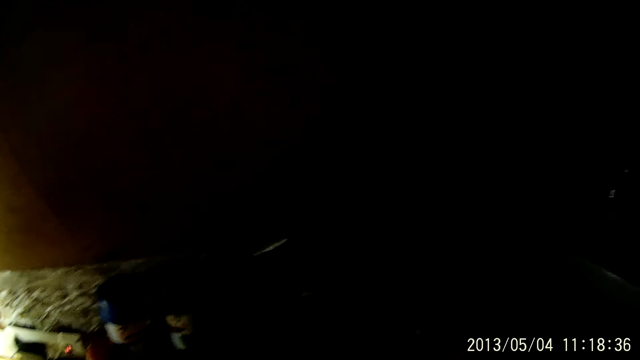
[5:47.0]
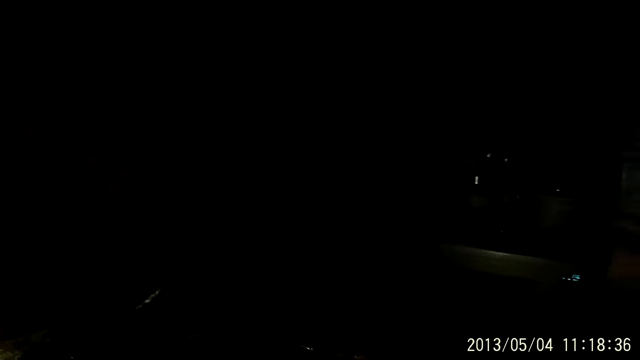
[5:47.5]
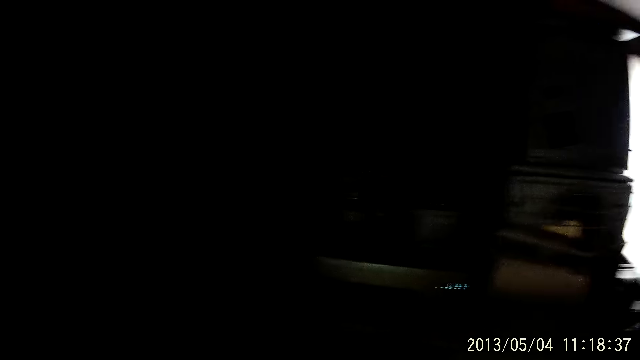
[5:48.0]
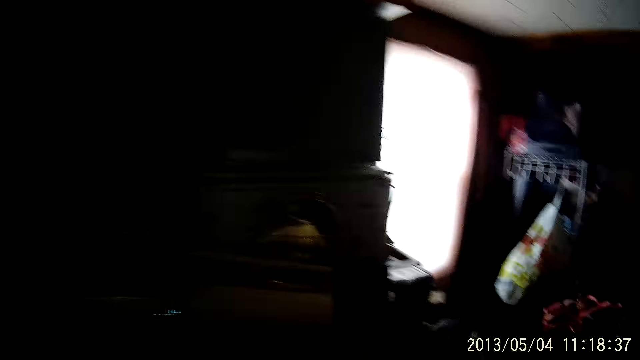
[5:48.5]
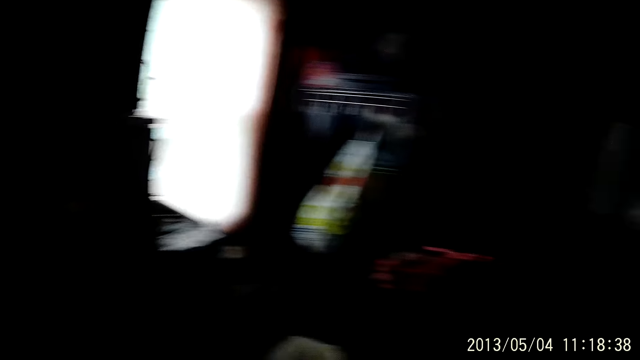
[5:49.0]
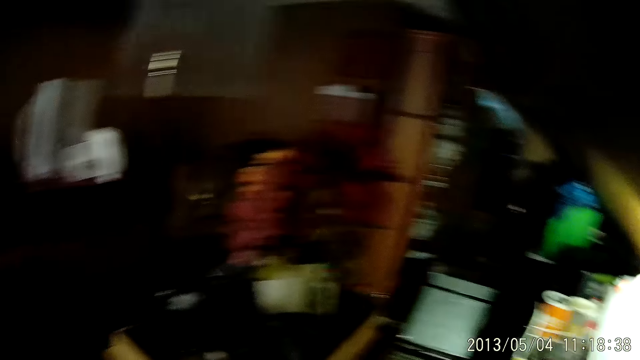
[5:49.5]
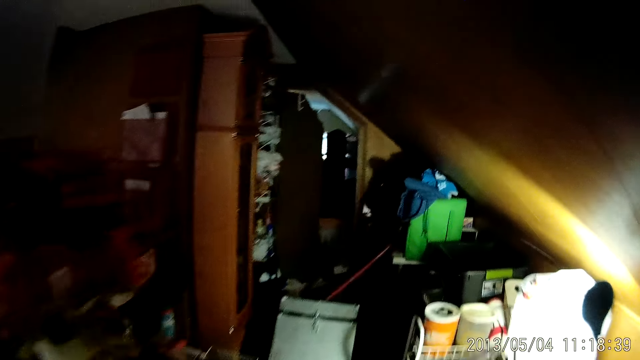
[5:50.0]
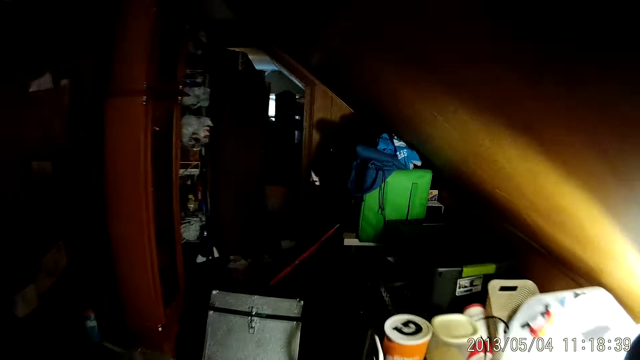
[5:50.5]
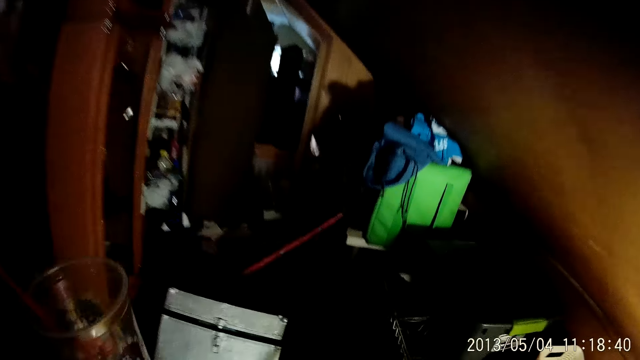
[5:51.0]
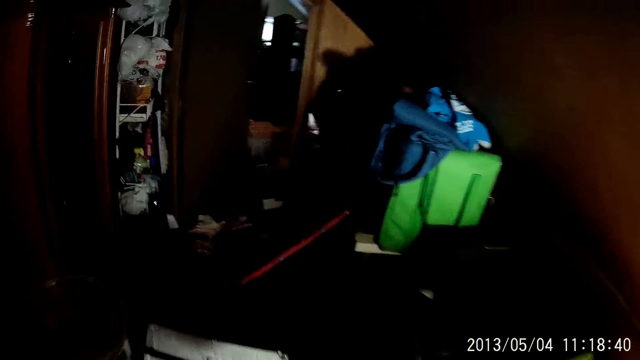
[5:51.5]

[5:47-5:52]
The camera wearer walks around the house. She holds a bowl of drink in her left hand.

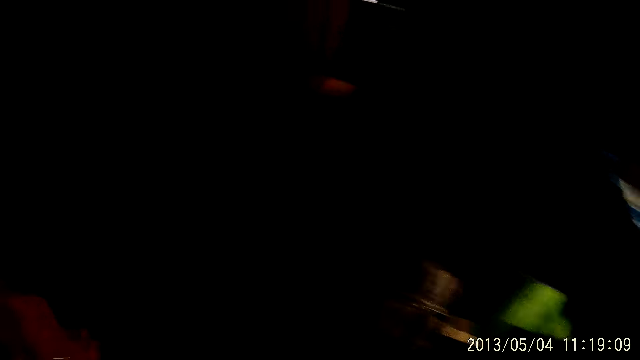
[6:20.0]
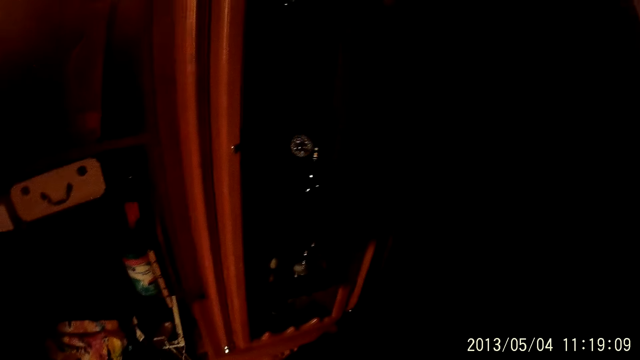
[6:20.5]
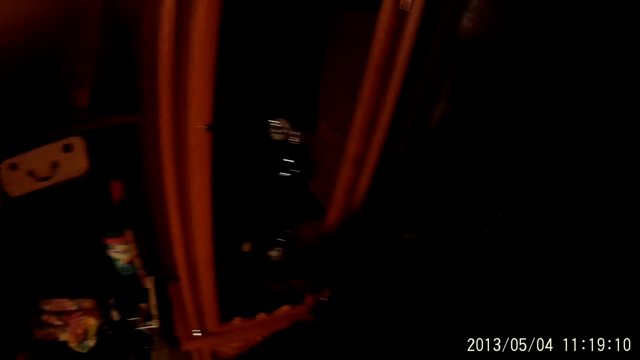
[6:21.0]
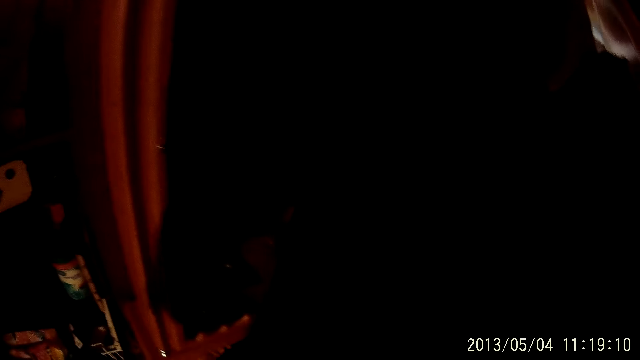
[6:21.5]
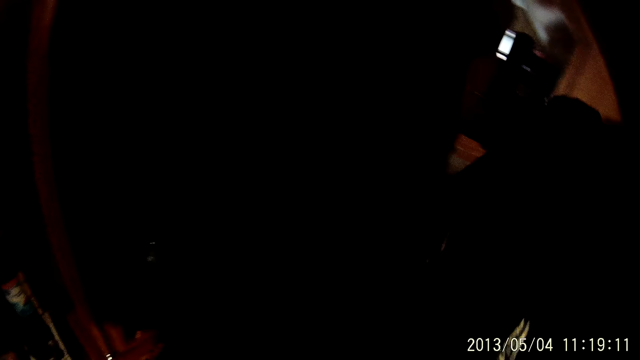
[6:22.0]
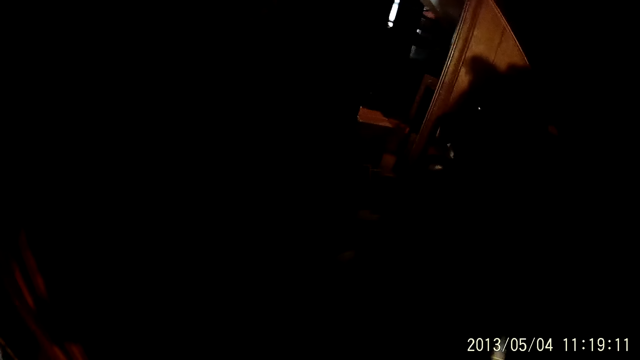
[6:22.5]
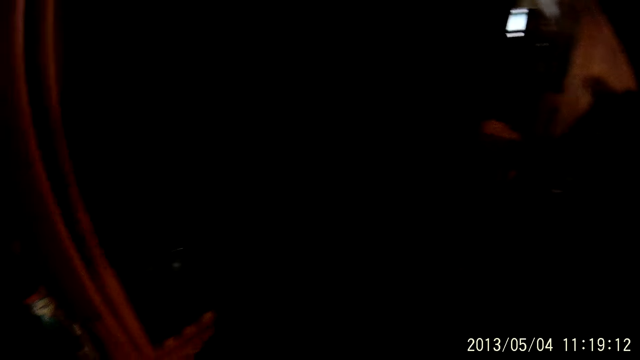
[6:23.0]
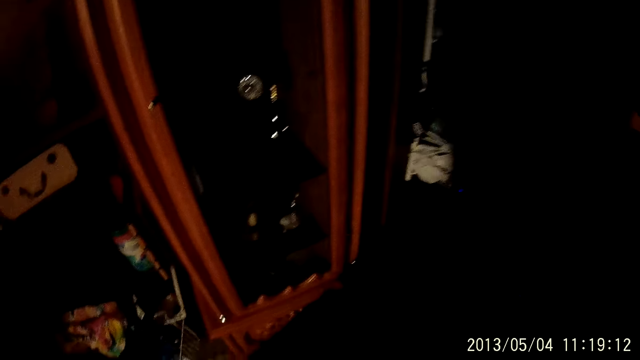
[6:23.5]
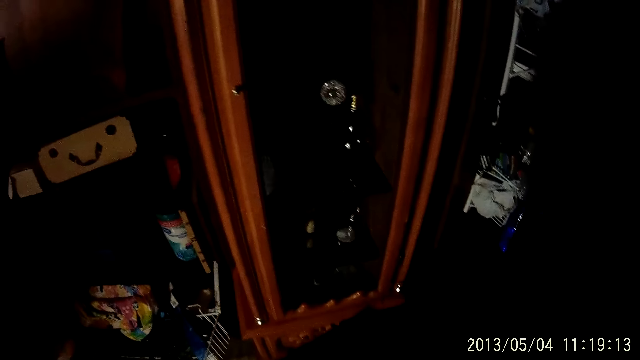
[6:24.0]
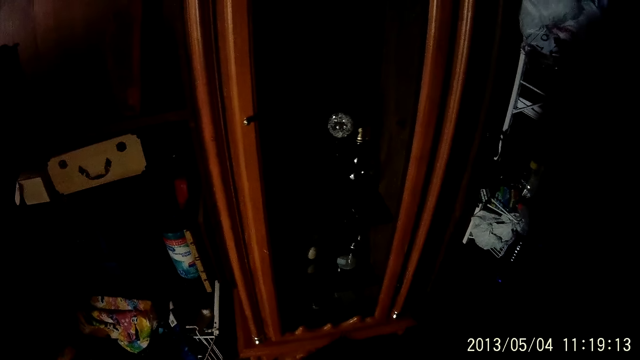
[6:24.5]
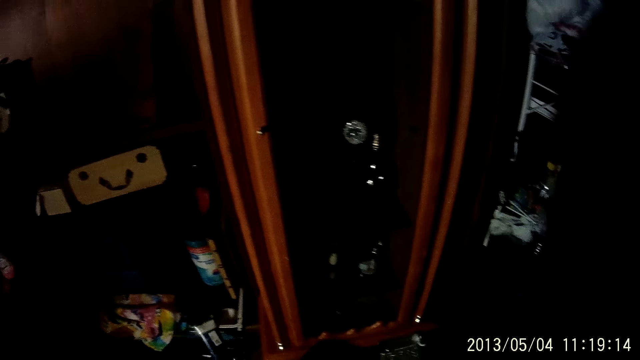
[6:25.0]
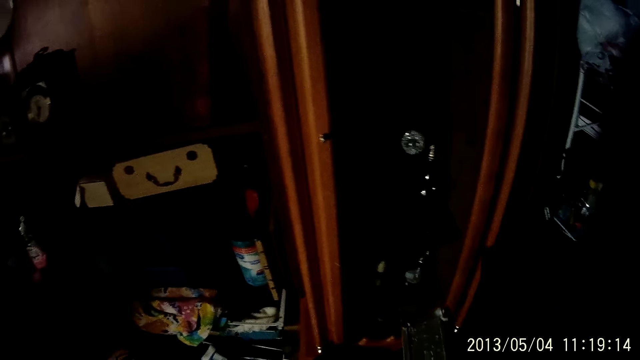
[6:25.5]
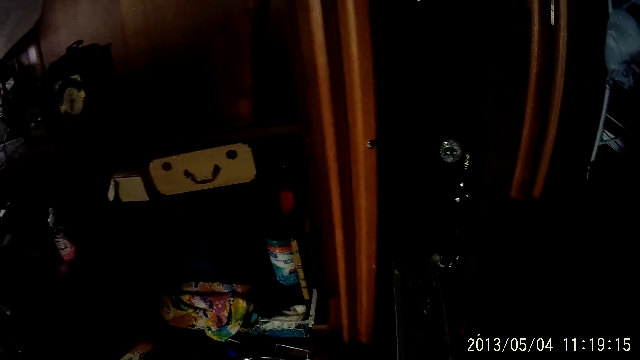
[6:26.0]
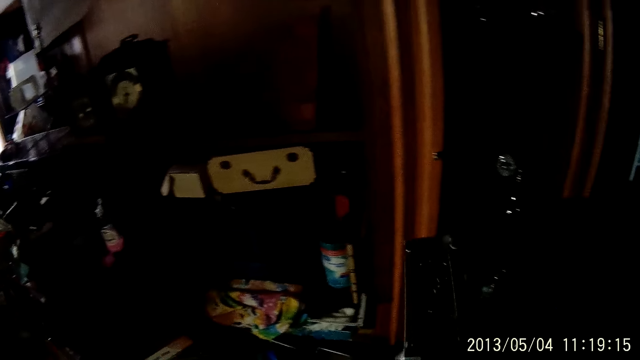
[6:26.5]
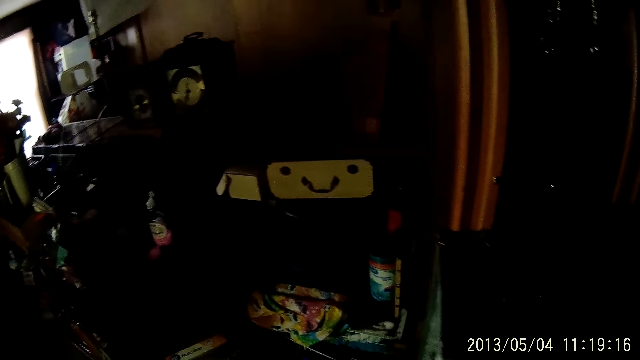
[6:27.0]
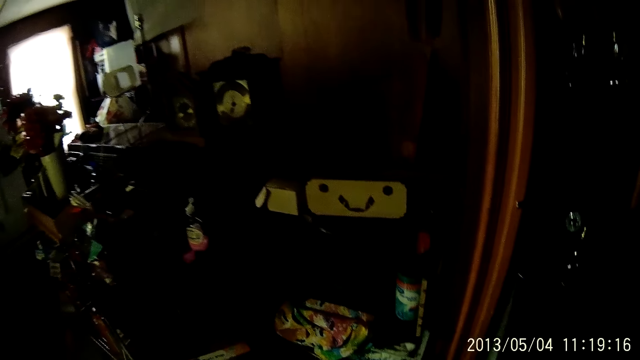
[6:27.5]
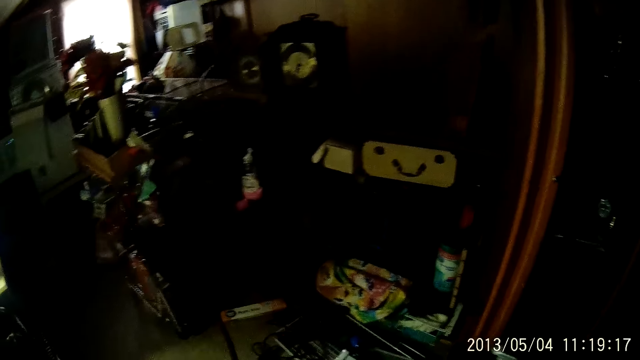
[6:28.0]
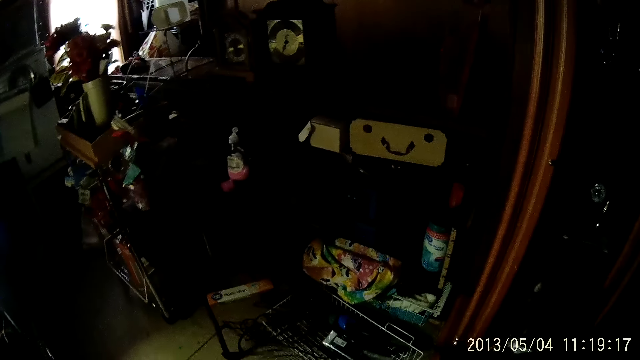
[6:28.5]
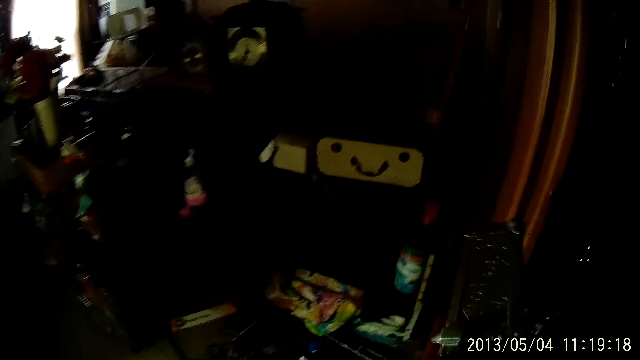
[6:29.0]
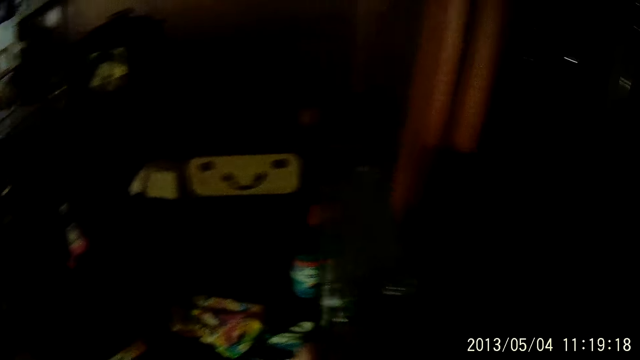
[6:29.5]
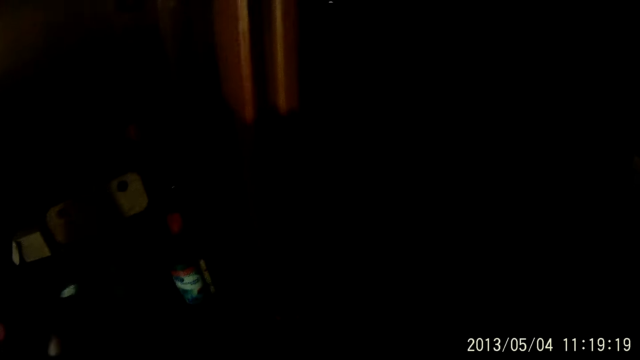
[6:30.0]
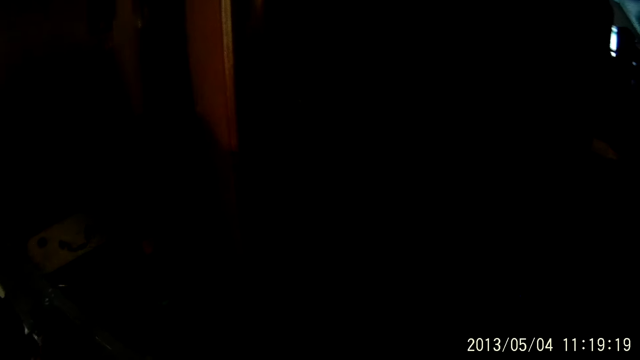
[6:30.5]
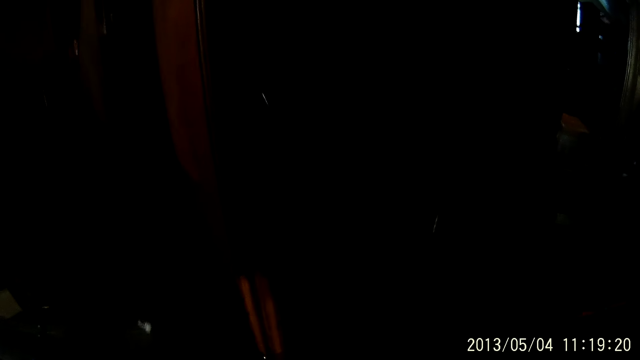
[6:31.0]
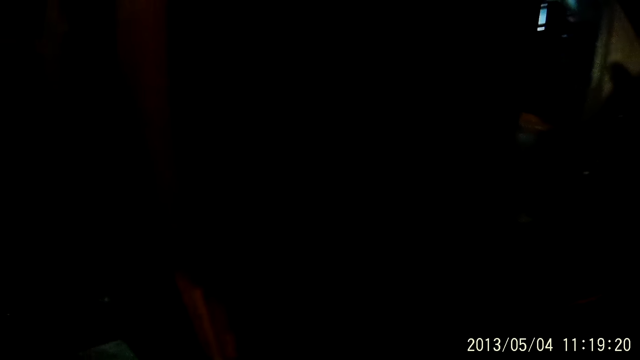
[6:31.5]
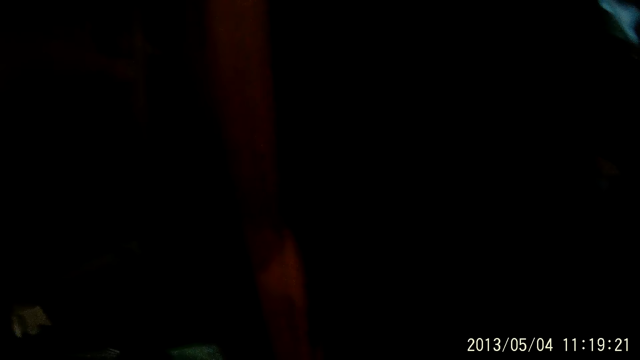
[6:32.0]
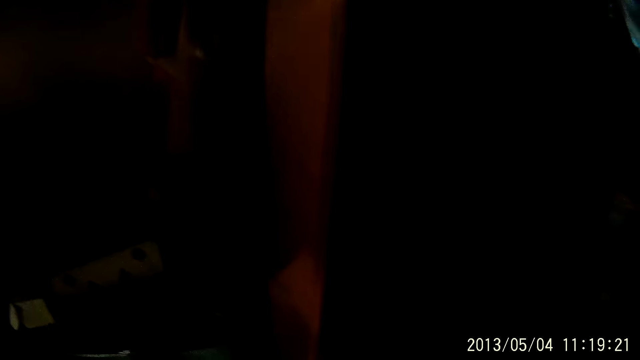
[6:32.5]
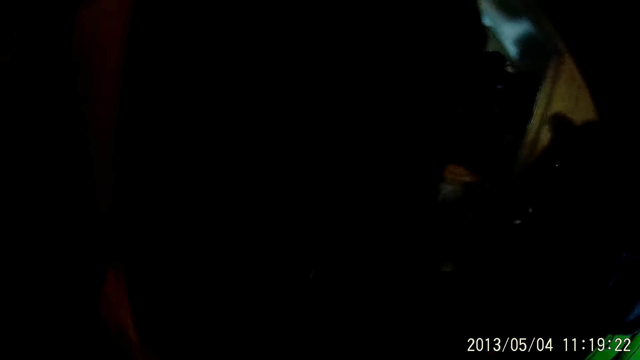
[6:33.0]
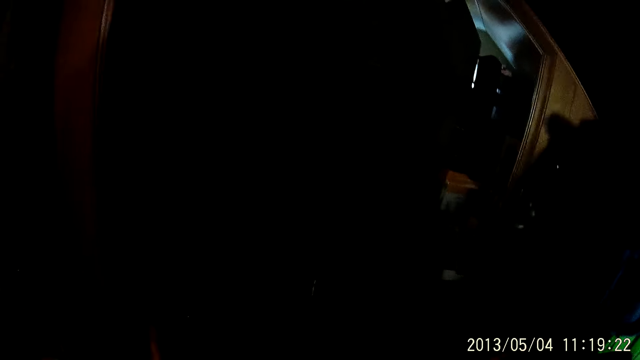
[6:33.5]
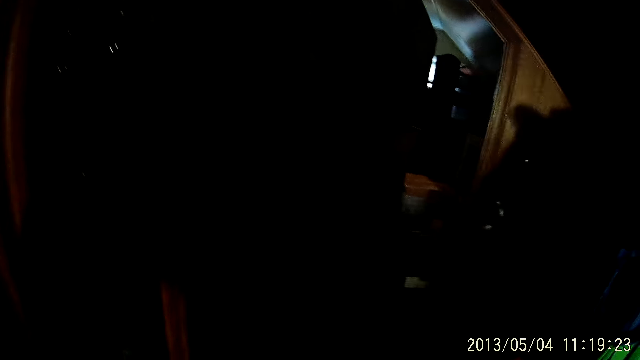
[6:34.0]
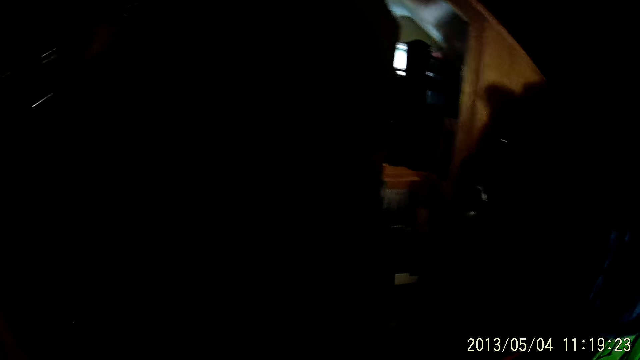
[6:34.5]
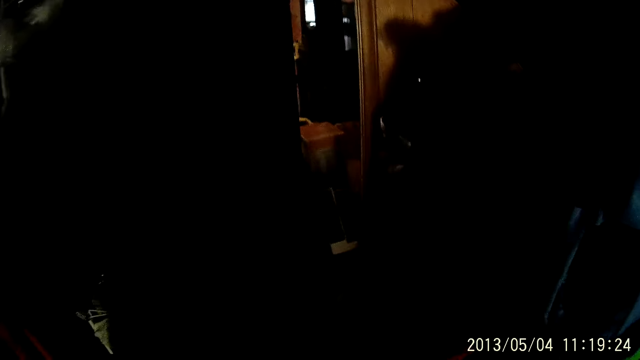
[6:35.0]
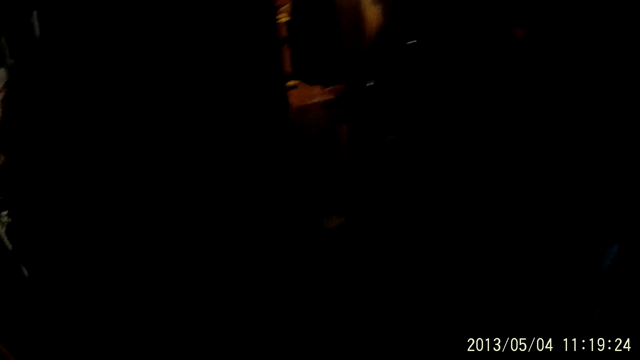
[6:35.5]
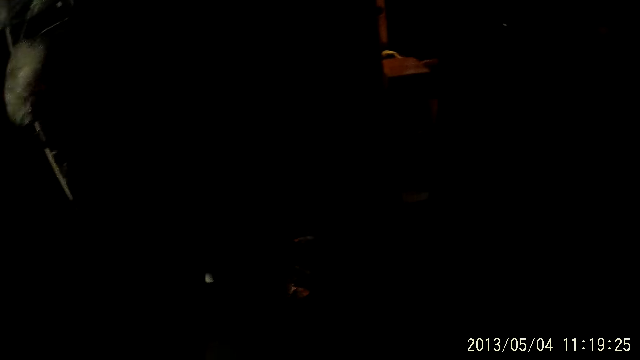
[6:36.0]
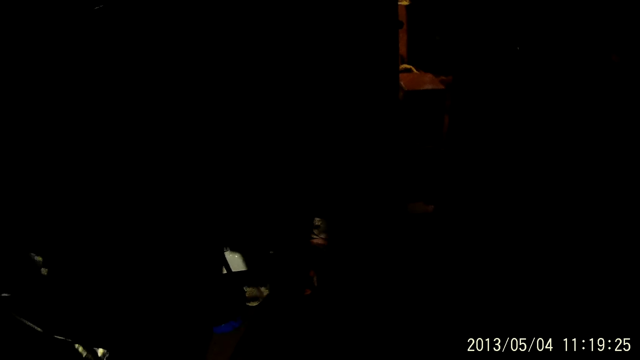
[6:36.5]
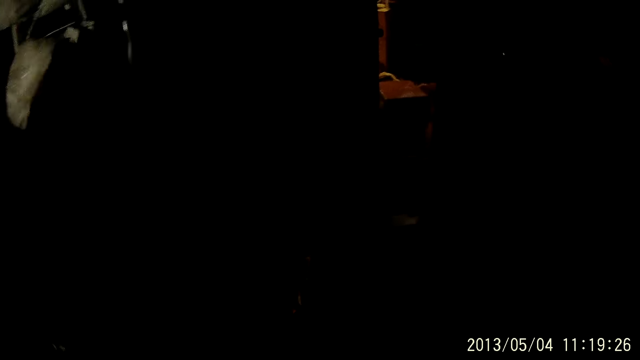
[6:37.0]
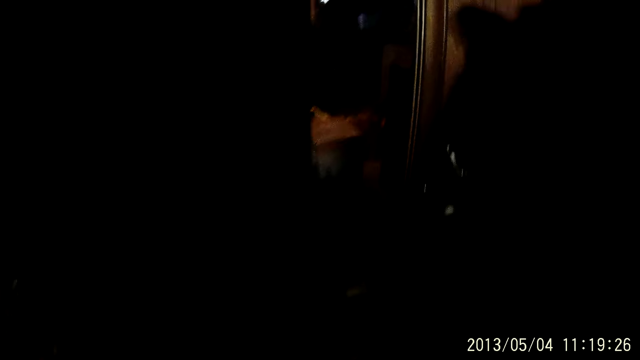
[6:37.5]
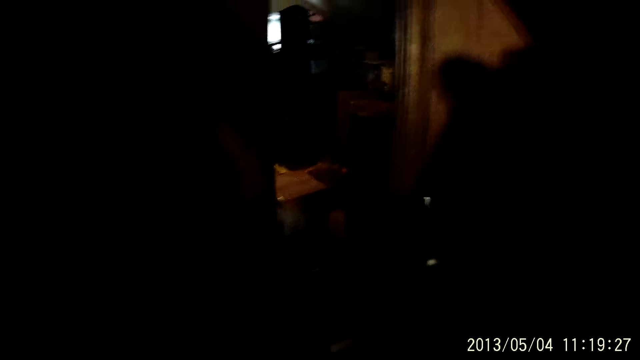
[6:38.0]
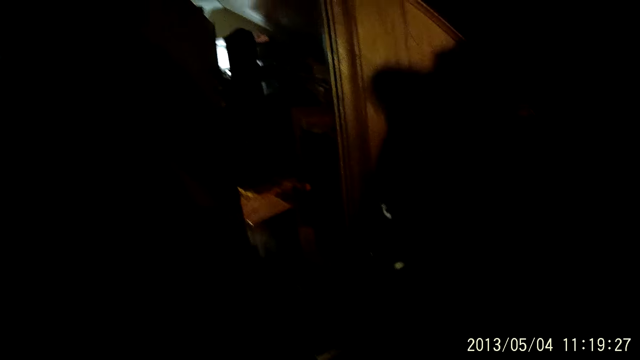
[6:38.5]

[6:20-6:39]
The camera wearer looks at something. She holds a plate with her right hand. She walks around the house. She drops the plate on a table with her right hand.
